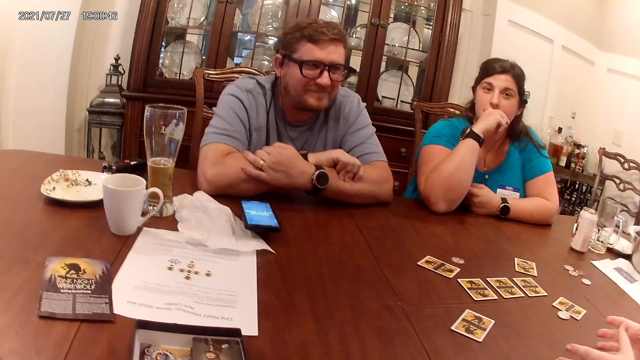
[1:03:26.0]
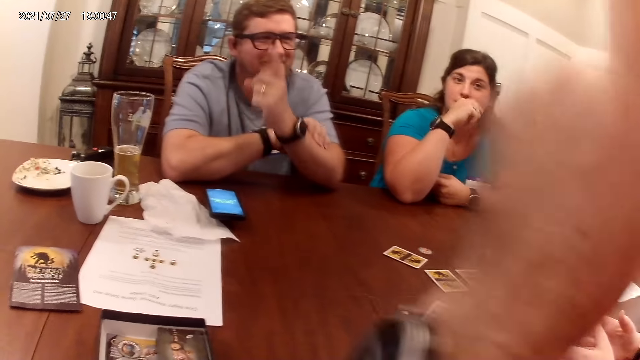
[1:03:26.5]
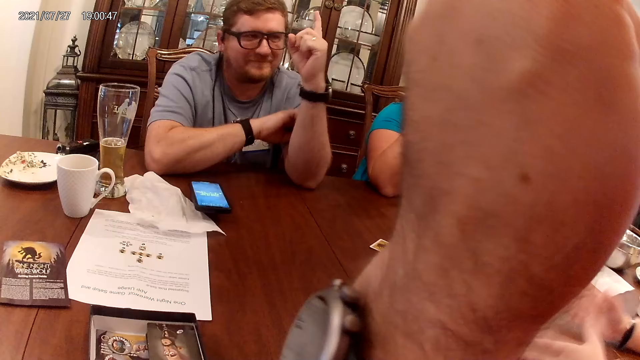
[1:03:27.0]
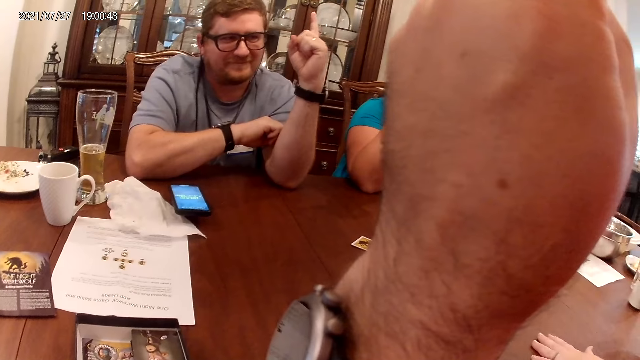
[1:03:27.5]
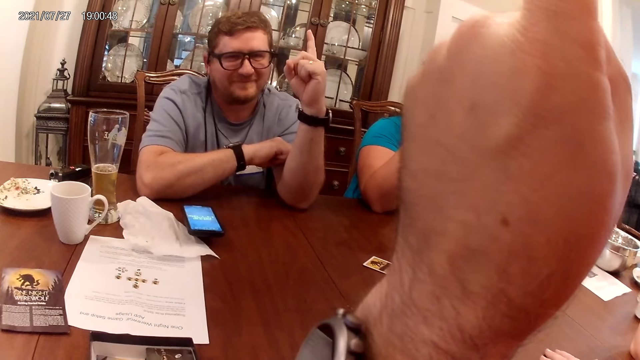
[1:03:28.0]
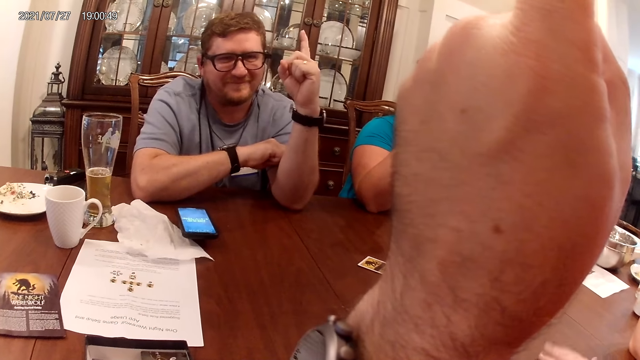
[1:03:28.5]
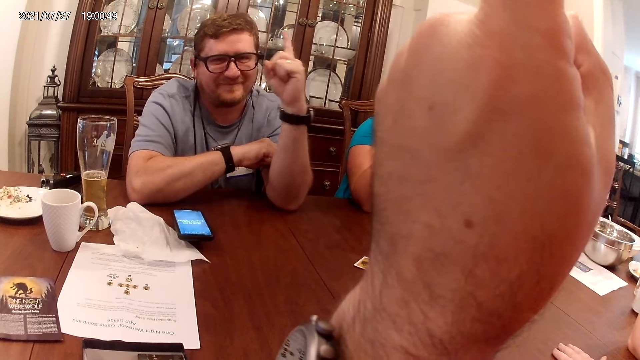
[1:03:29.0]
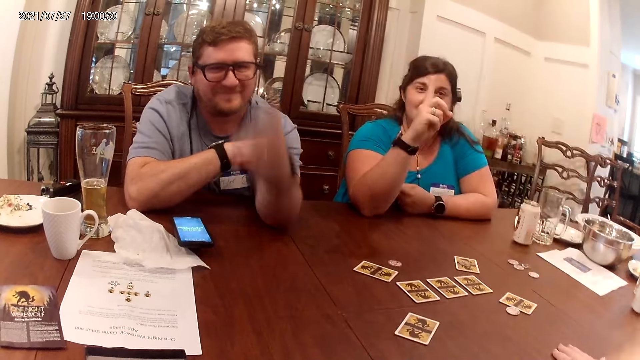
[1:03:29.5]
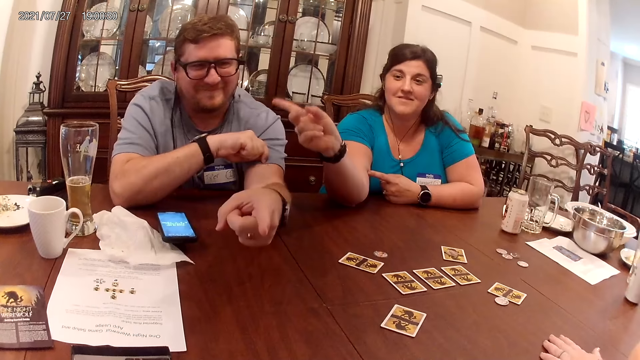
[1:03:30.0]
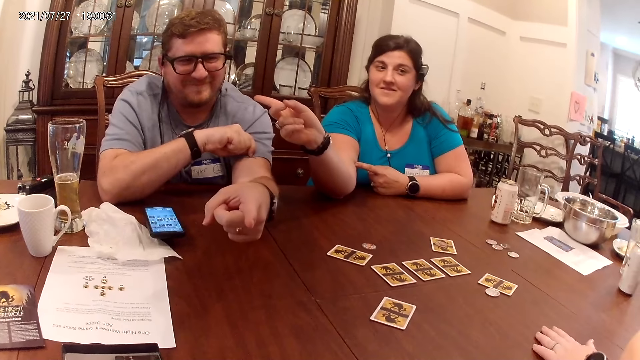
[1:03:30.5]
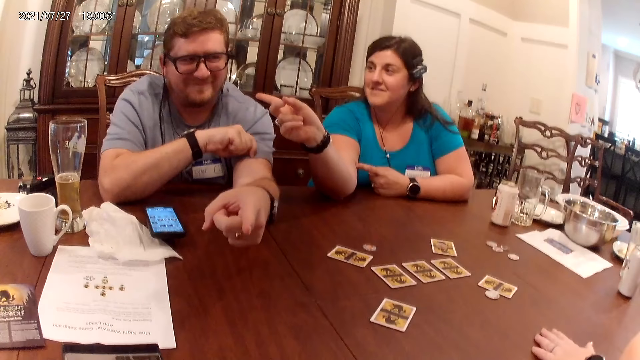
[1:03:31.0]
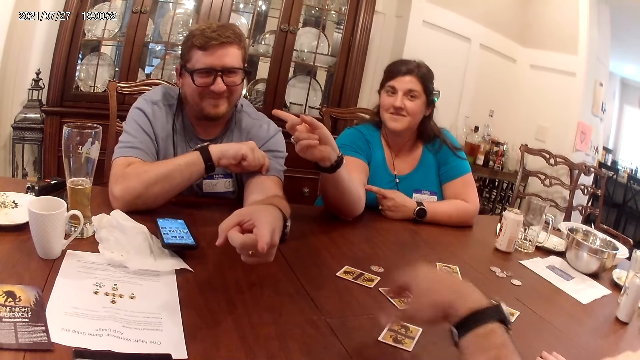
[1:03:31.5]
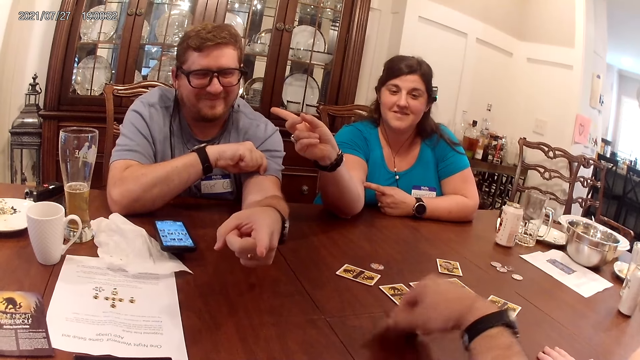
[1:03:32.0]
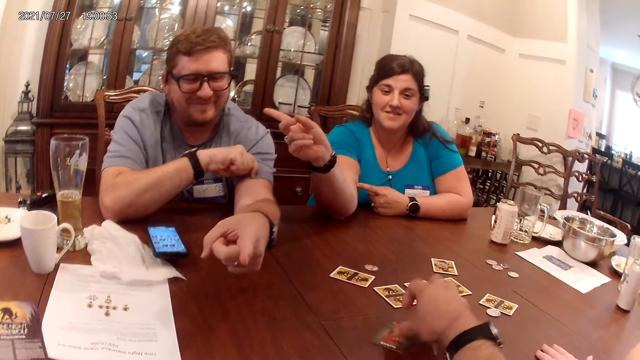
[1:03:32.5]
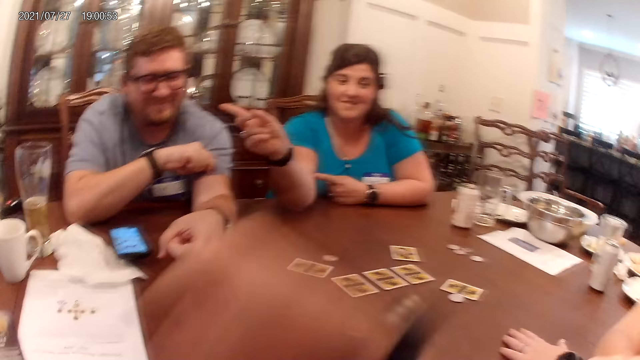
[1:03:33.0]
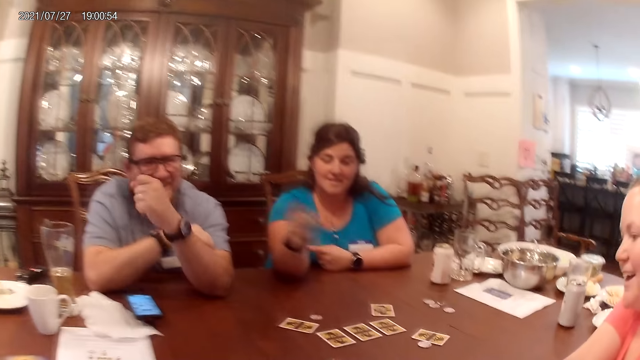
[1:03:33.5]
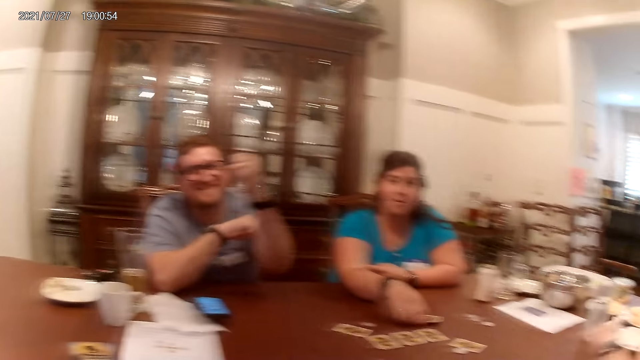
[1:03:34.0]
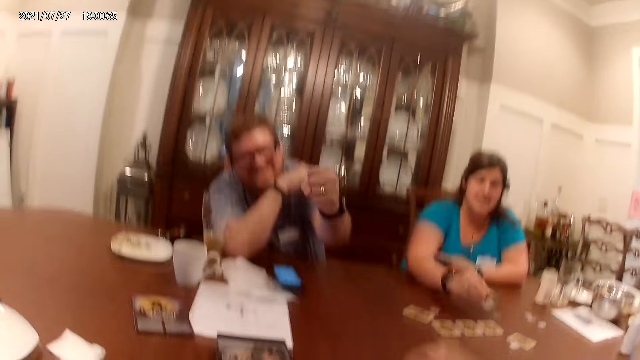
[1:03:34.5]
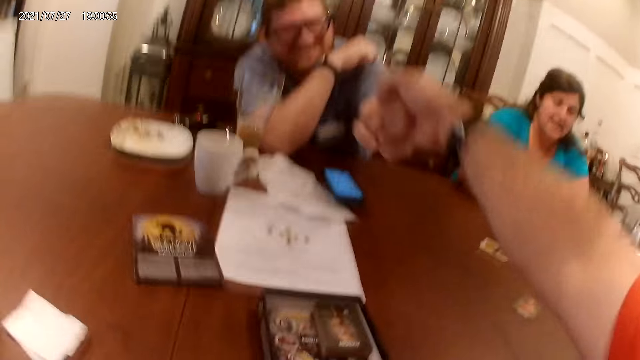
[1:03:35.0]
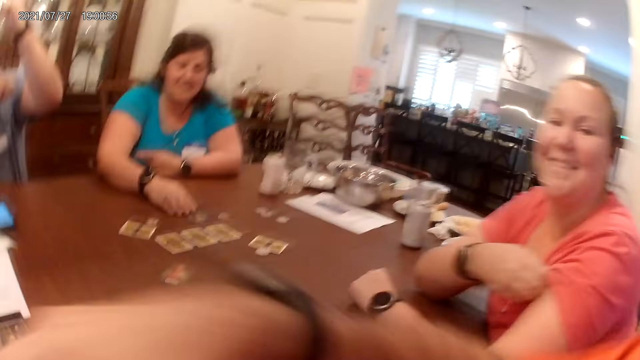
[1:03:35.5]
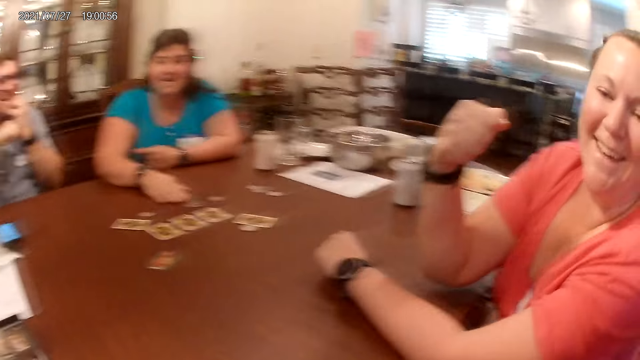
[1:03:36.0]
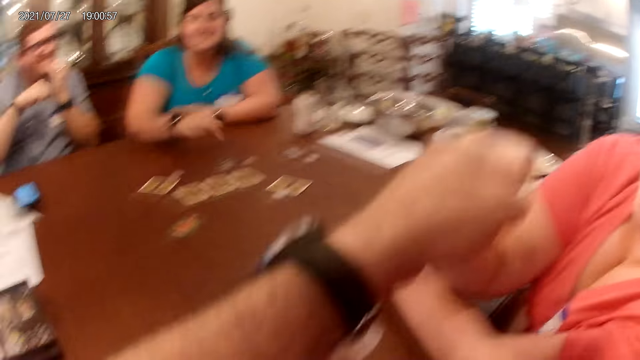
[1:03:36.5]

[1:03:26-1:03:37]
The man raises his left hand up. The camera wearer raises his left hand up. The man points at the camera wearer. The man points at the table. A woman points at the man. The camera wearer picks a card from the table with his right hand. He turns the card in the table. He drops the card in his right hand on the table. He moves the hand back. The man moves the hand back. Another woman picks the card from the table with her right hand and touches the card in the table. The camera wearer fist-bumps with his left hand with the man's right hand. The camera wearer and the man thumb the hands together. He fist-bumps with his left hand with the other woman's right hand.

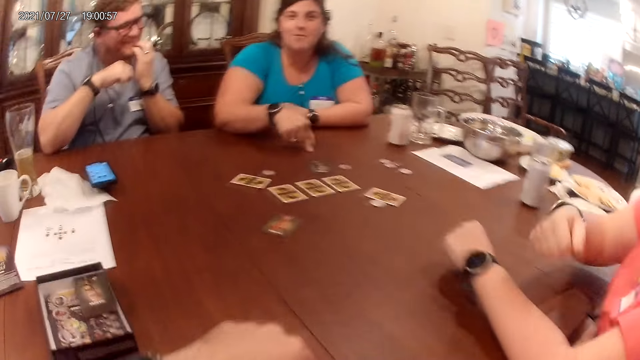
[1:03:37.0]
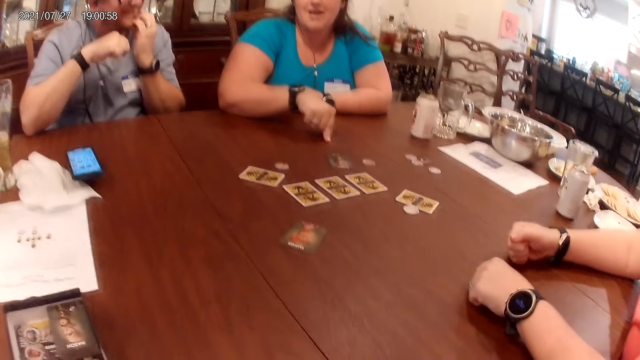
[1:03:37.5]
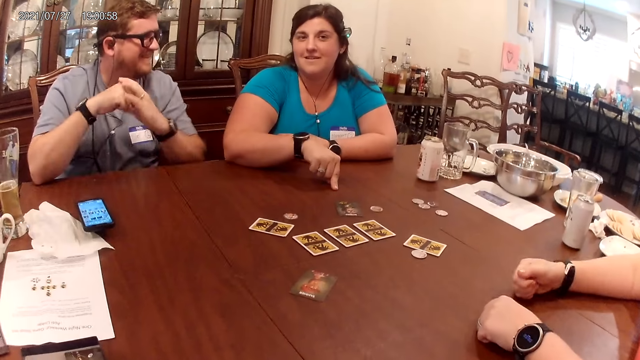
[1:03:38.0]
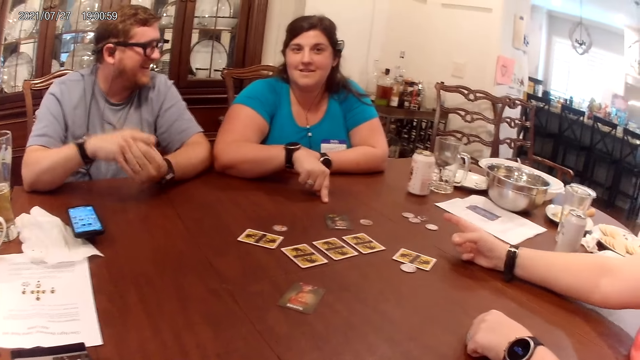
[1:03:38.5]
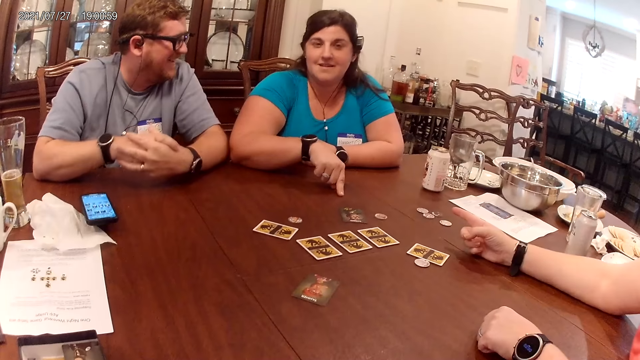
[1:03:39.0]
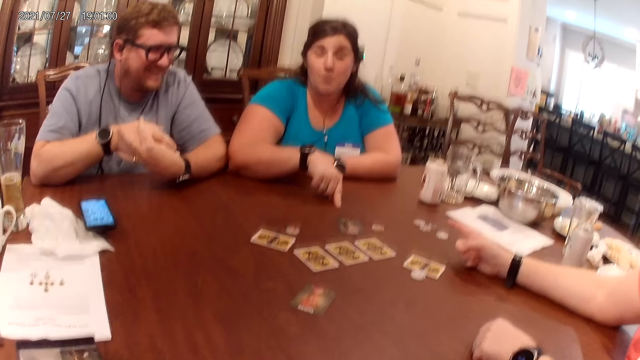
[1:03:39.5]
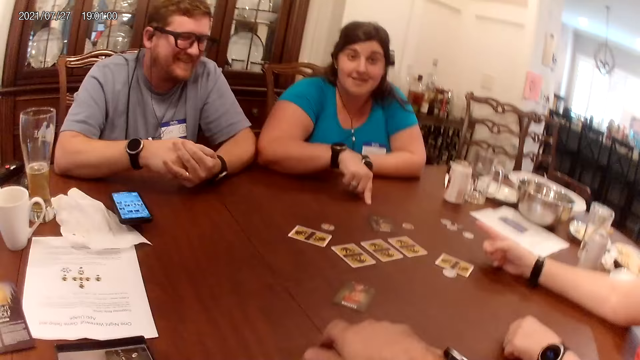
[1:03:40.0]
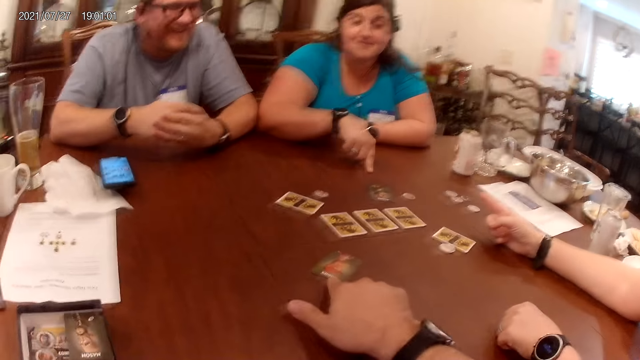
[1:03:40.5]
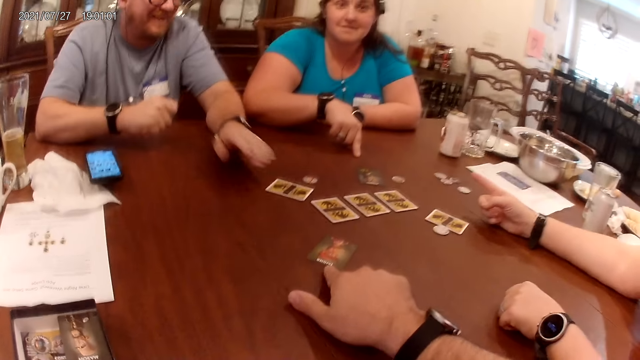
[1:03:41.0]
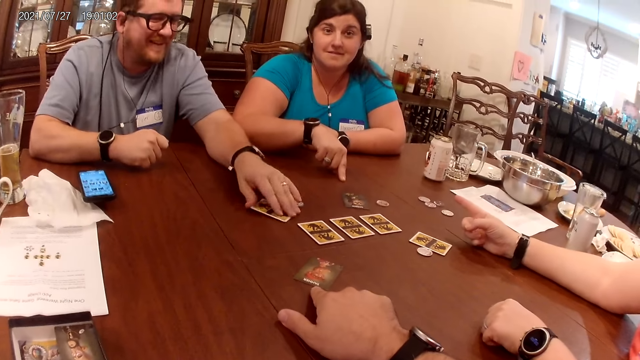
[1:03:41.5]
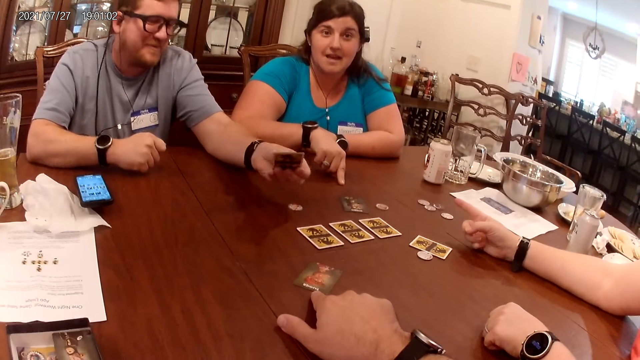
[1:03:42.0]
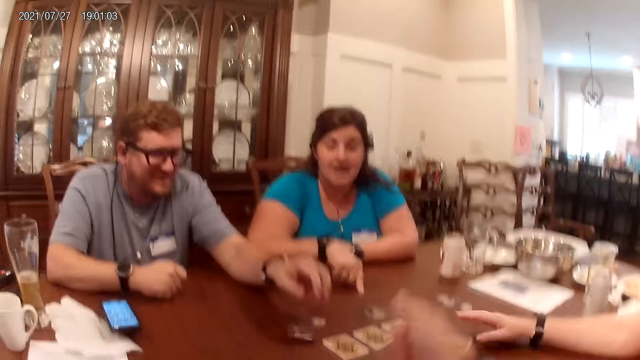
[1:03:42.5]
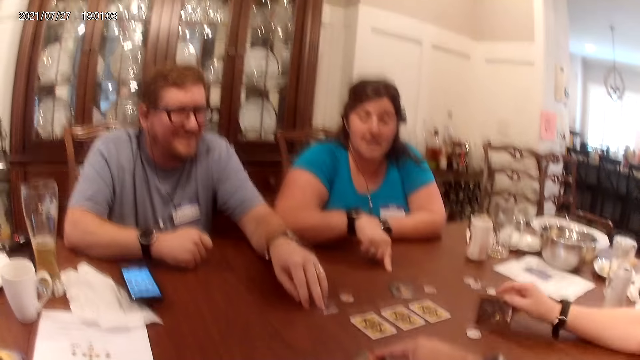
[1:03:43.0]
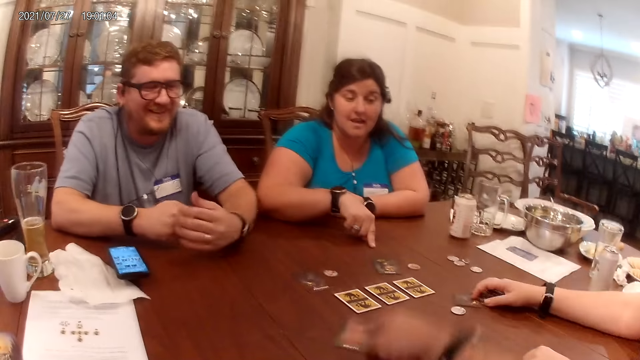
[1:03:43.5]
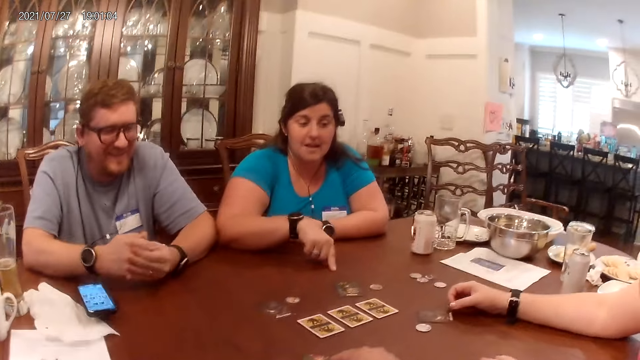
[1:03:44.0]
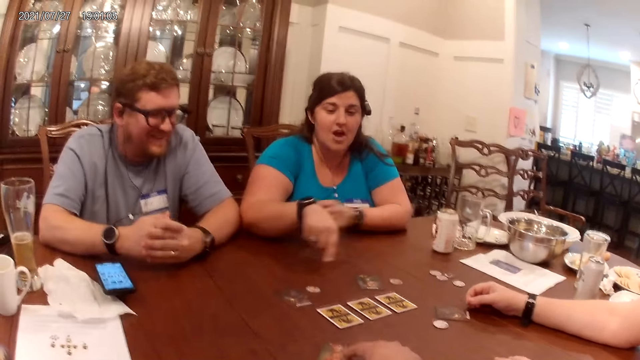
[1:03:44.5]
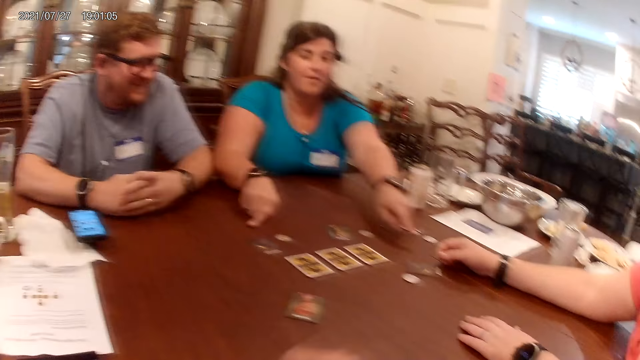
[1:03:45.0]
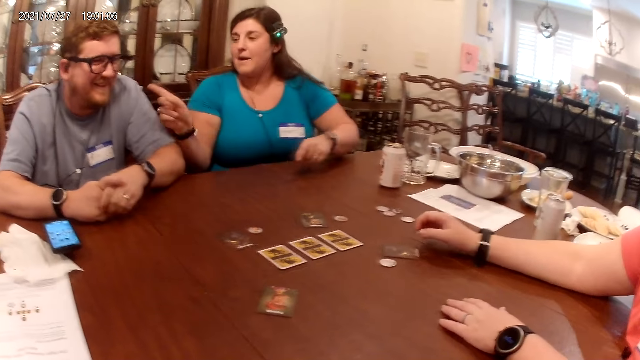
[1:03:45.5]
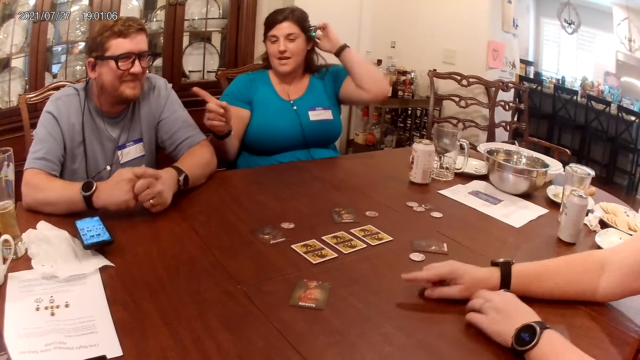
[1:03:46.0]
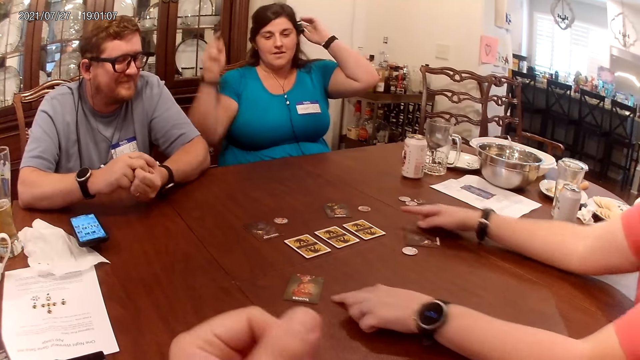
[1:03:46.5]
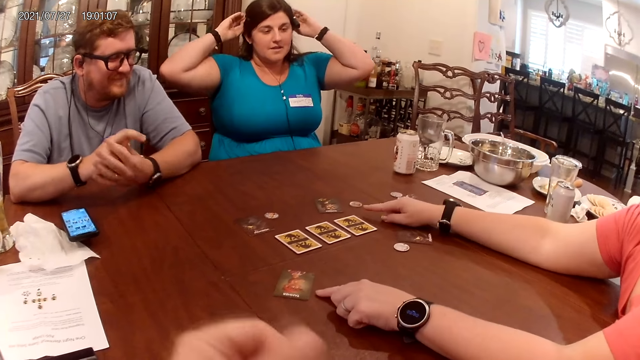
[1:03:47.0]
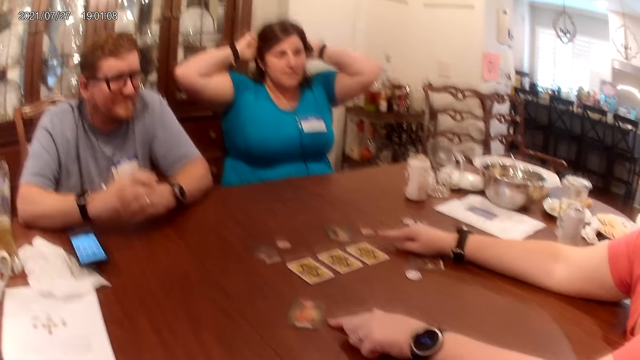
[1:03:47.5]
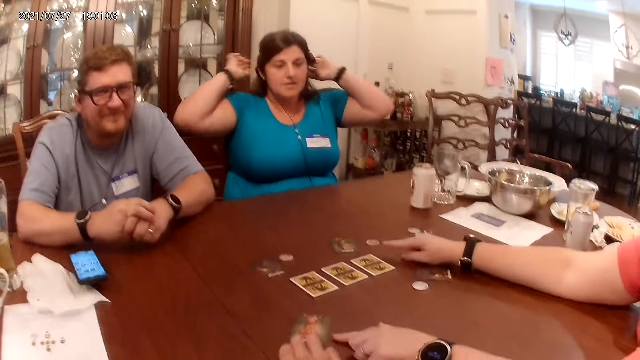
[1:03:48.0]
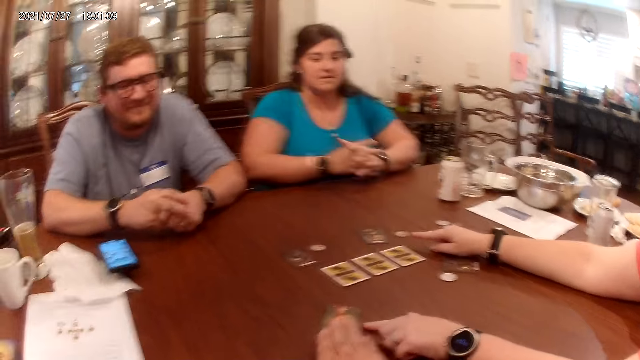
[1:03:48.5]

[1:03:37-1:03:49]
A woman touches the table with her right hand. The woman converses. Another woman places the hand in the table. The second woman points at the first woman. The camera wearer points at the card on the table with his right hand. A man picks a card from the table with his left hand. The man holds the card. The man converses with the camera wearer. The man drops the card on the table with his left hand, turns the card and touches the chip in the table. The camera wearer converses with the man. The man holds the hands together. A third woman moves the hands in the table. The first woman converses with the camera wearer, the man and the second woman. The first woman points at the cards on the table with both hands and points at the man. The first woman touches the man with the finger. The first woman holds her hair with the left hand. The second woman places the hands in the table. The second woman points at the cards on the table with both hands. The camera wearer converses with the man, the second woman and the first woman. He points at the card on the table with his right hand. The first woman lowers the hands to the table.
